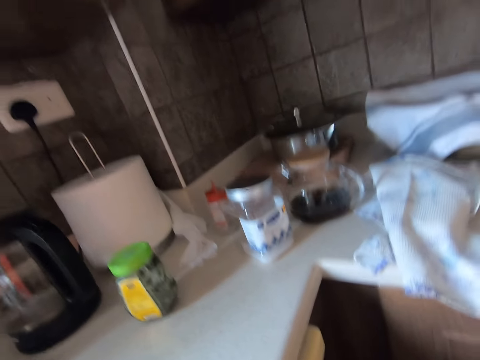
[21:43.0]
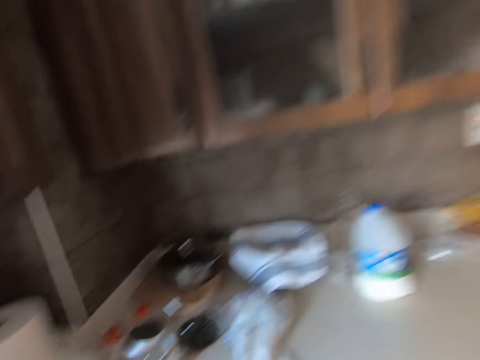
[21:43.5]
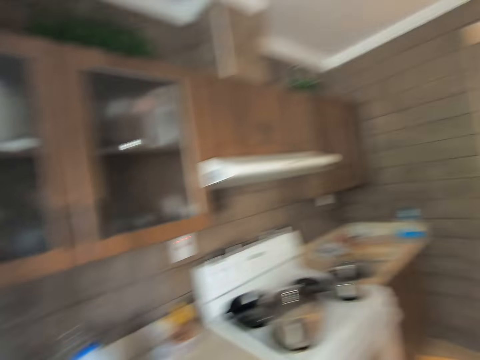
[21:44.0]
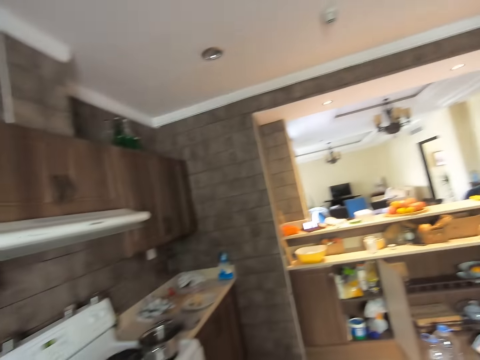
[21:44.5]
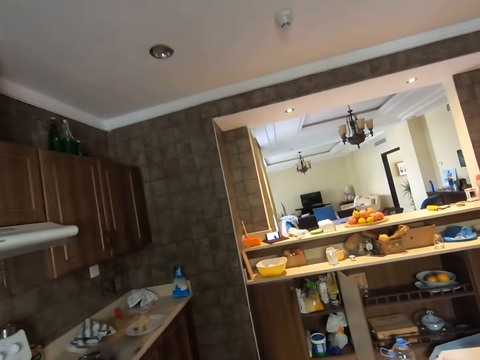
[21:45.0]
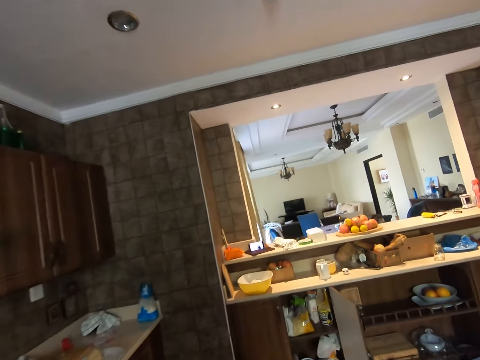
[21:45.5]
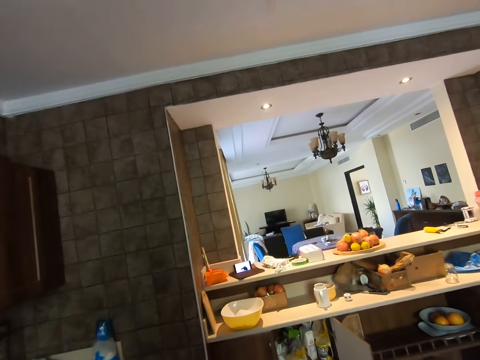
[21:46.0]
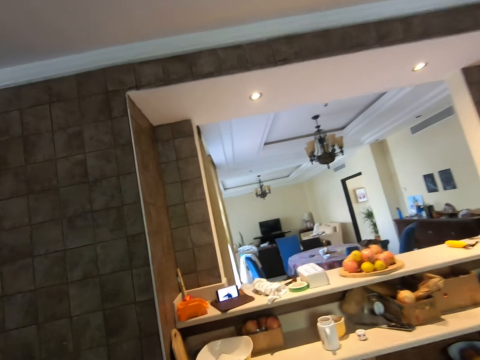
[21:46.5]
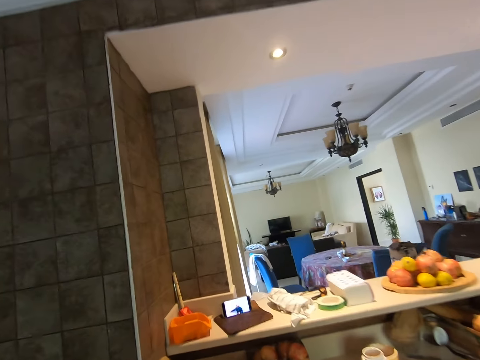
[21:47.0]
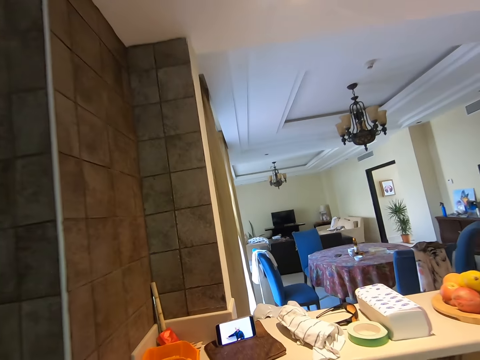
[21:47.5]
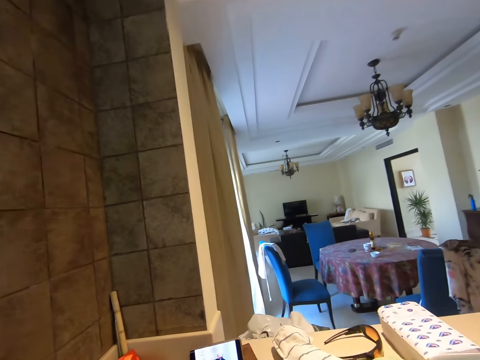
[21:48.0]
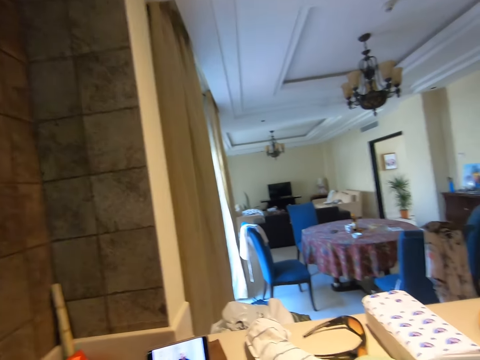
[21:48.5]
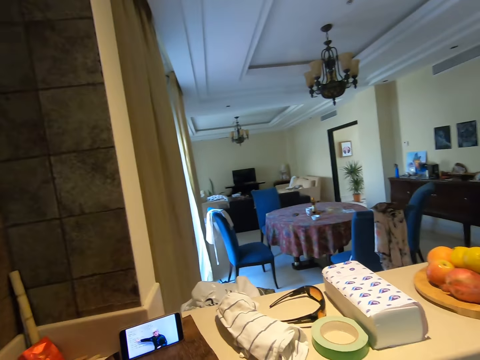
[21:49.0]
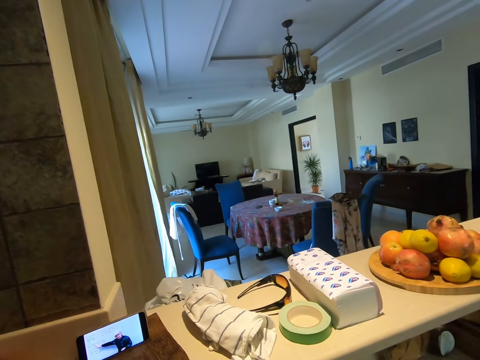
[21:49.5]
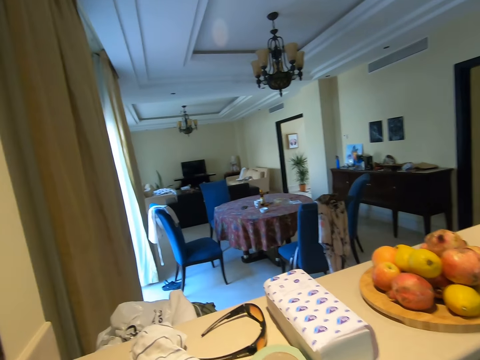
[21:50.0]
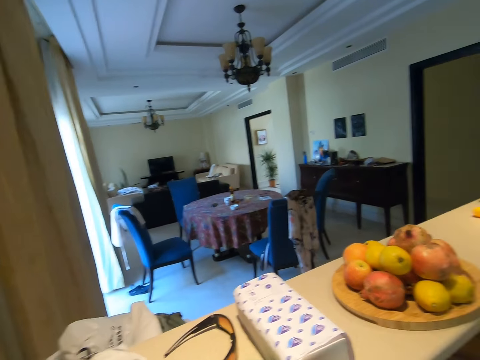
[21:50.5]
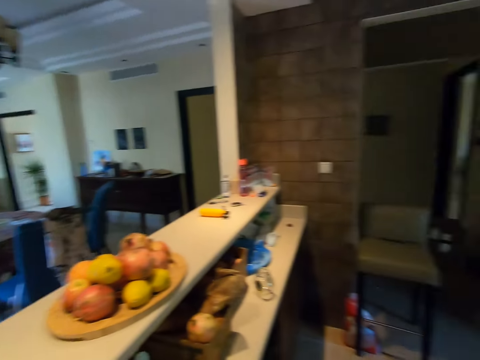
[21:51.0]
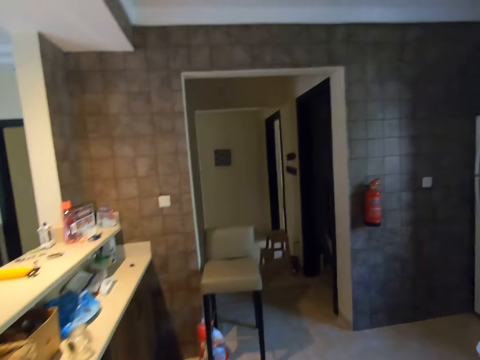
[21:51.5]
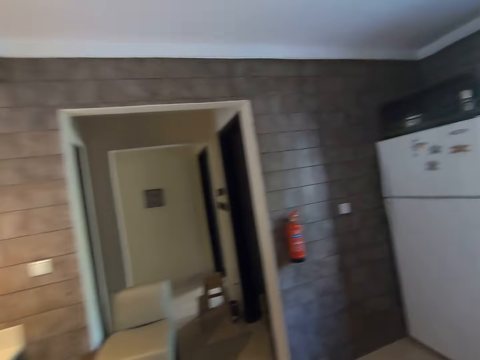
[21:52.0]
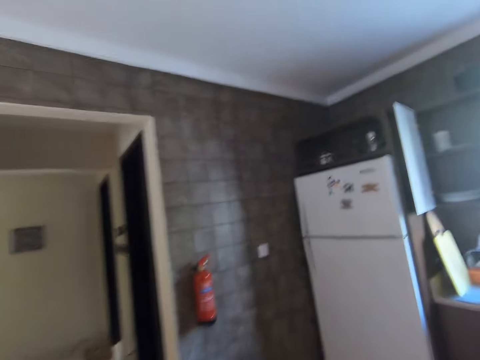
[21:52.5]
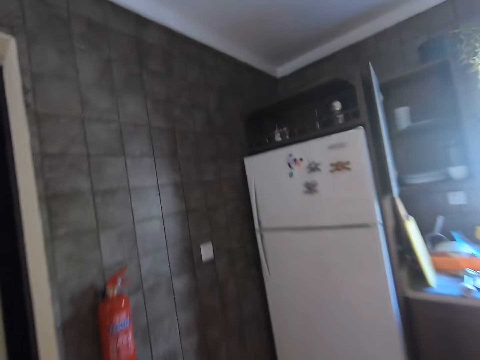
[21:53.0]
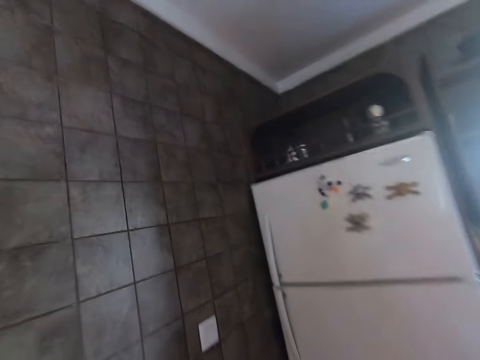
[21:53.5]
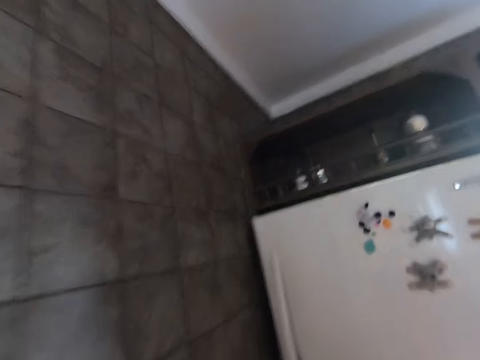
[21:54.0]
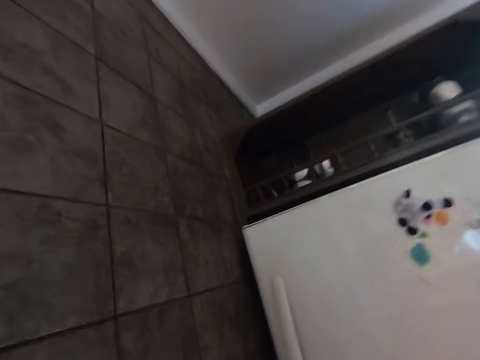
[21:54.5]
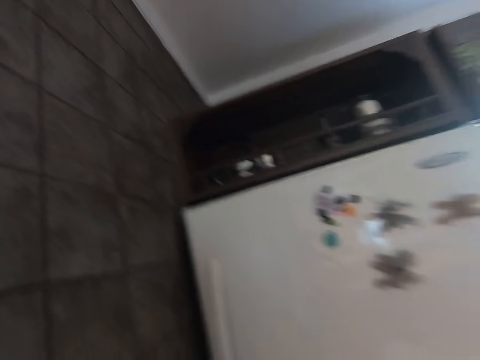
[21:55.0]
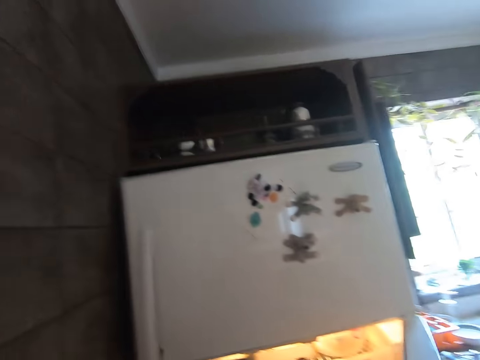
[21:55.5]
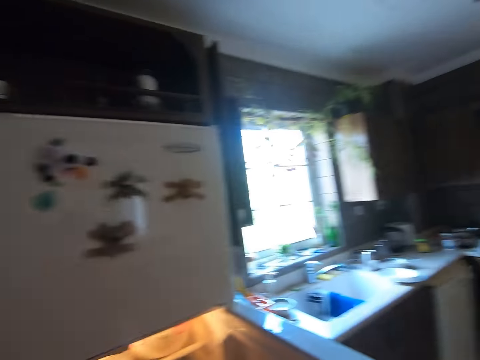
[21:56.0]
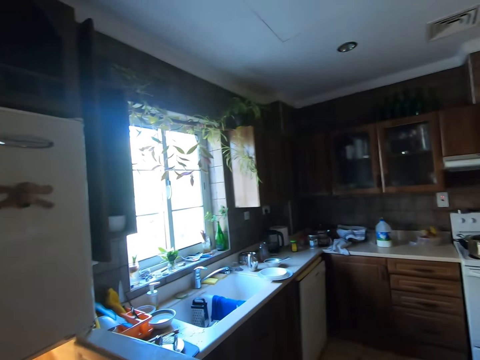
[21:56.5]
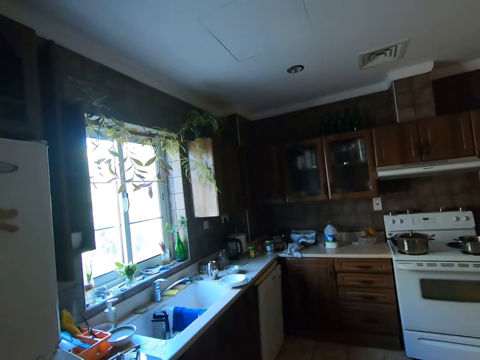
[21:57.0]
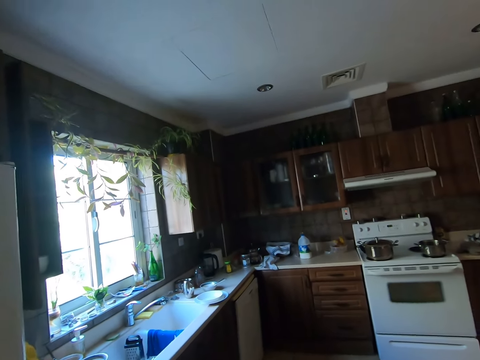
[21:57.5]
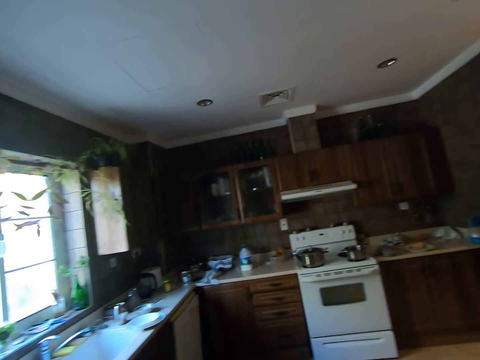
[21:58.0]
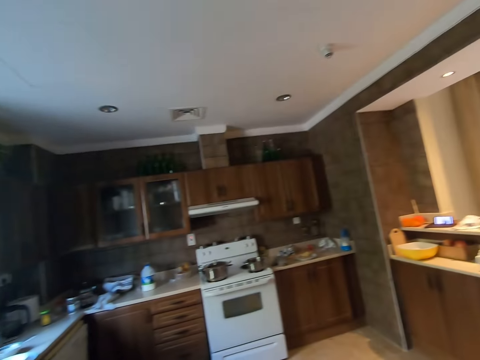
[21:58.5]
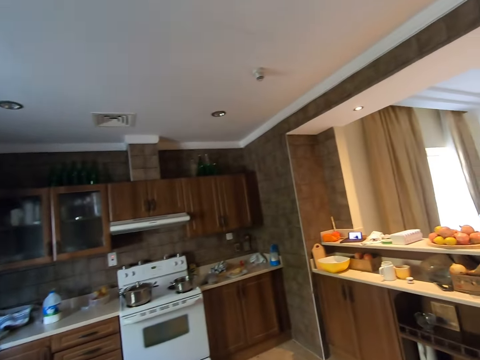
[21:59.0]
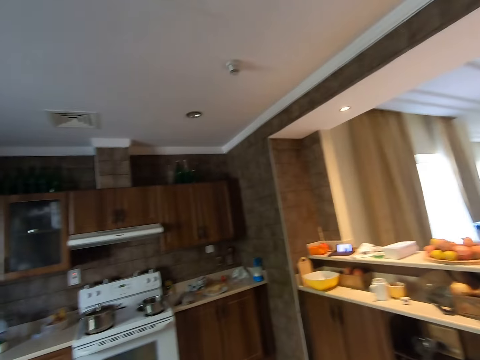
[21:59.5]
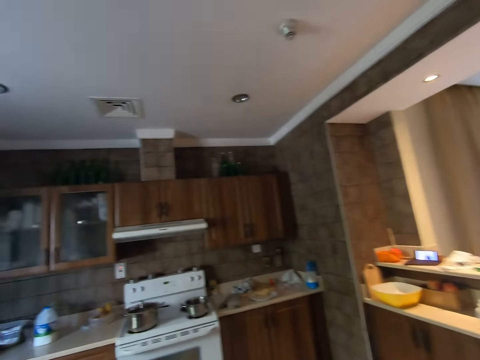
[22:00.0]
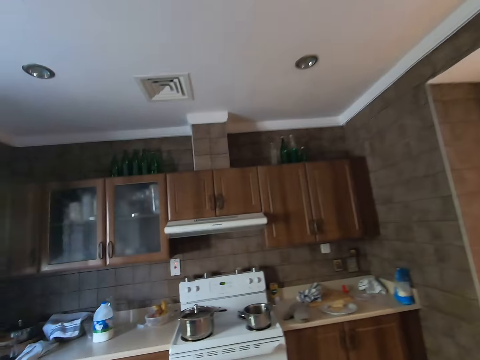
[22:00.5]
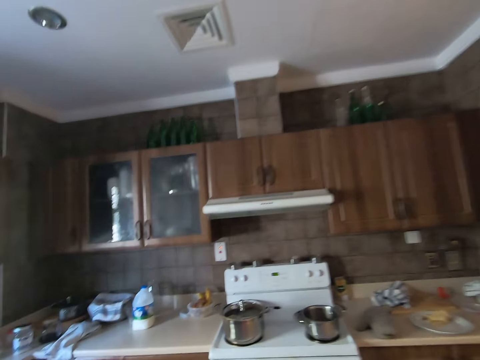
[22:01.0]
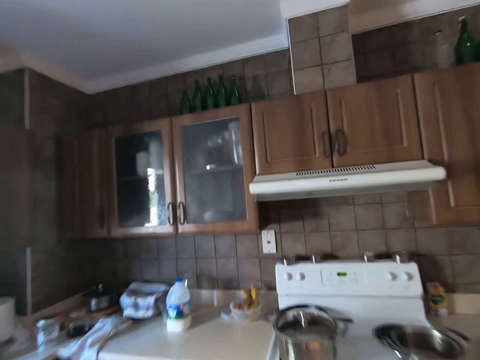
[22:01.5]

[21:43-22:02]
The camera wearer looks at the phone. They walk around the kitchen. They open the fridge. They walk around the kitchen.

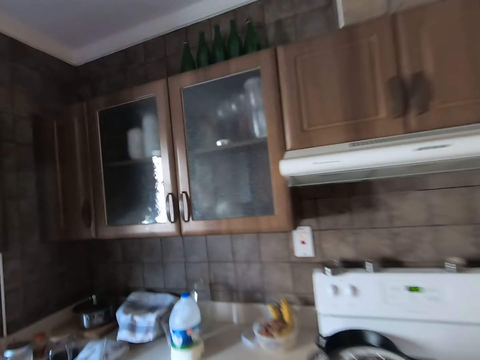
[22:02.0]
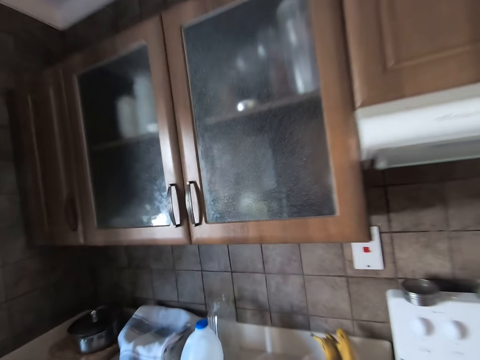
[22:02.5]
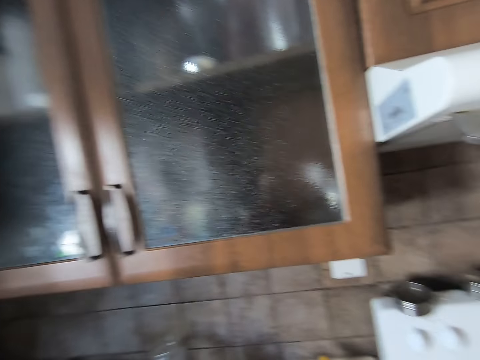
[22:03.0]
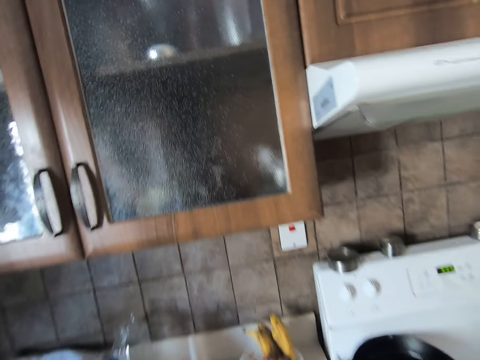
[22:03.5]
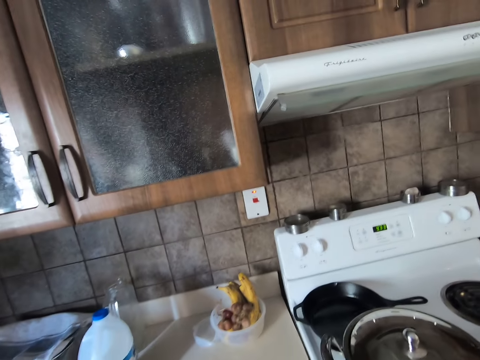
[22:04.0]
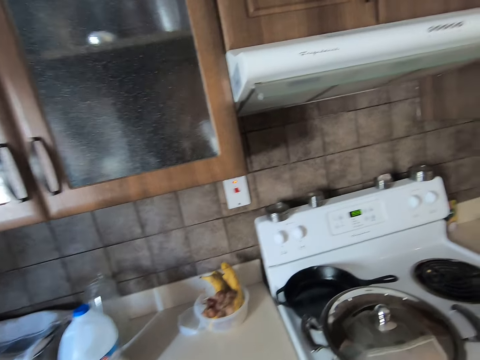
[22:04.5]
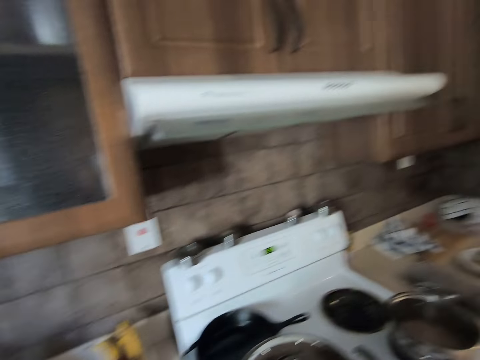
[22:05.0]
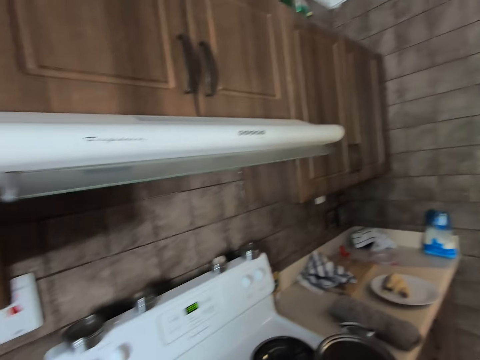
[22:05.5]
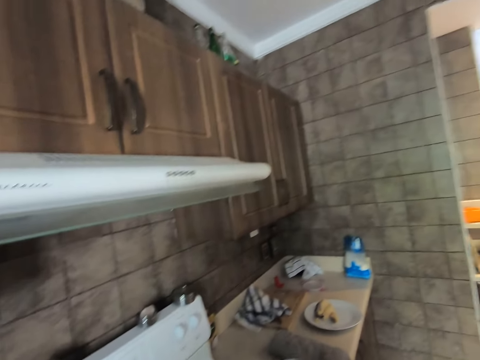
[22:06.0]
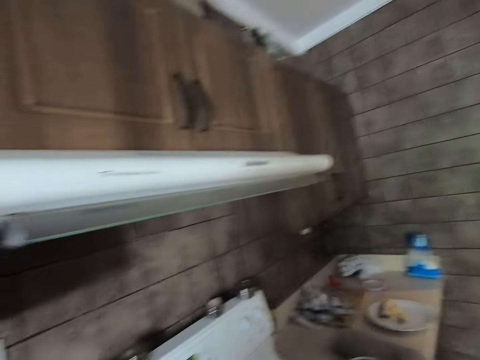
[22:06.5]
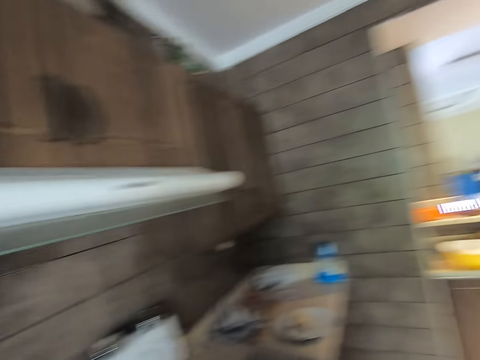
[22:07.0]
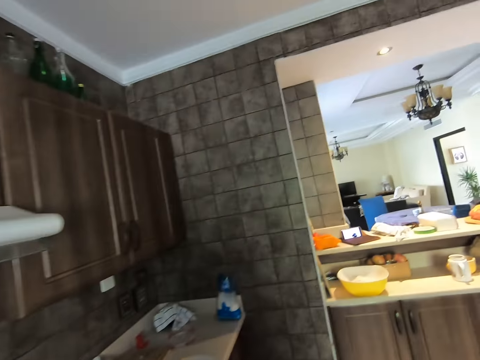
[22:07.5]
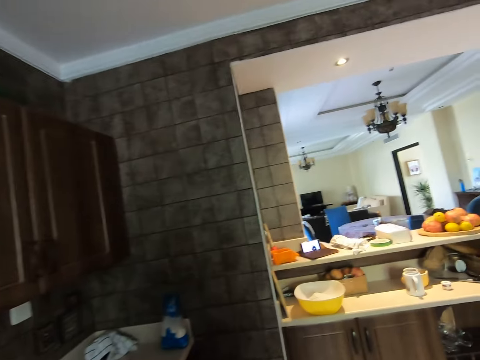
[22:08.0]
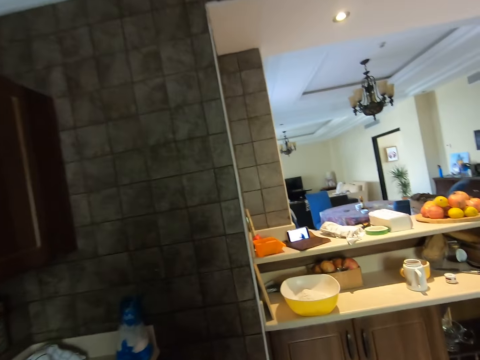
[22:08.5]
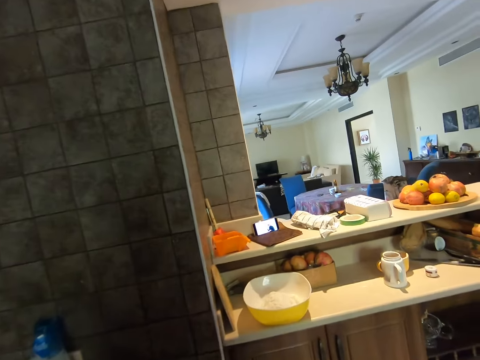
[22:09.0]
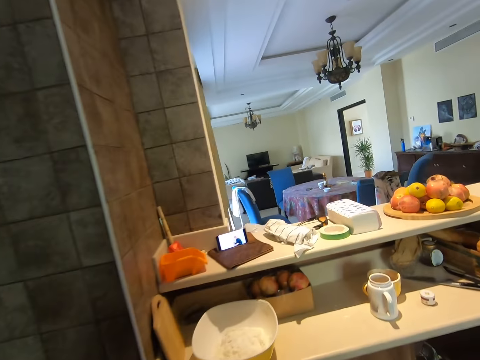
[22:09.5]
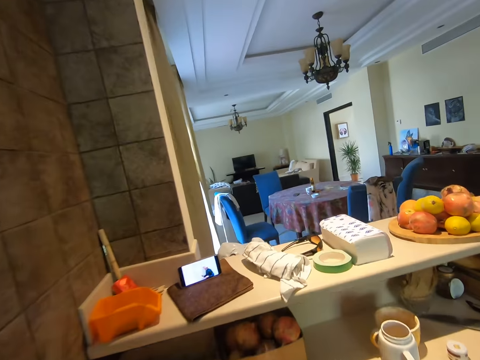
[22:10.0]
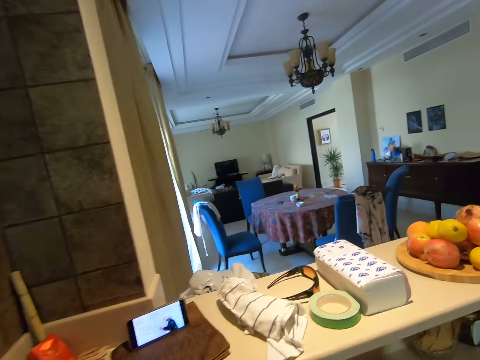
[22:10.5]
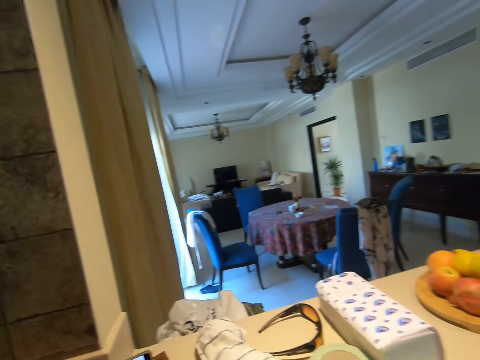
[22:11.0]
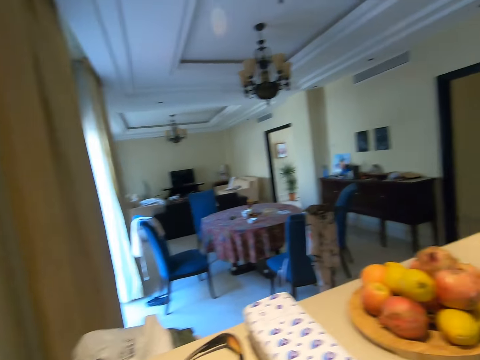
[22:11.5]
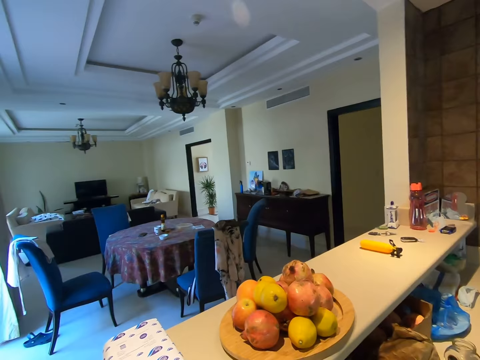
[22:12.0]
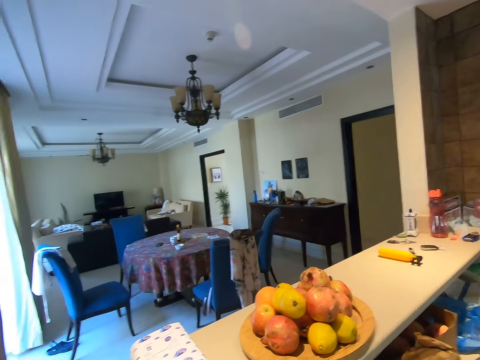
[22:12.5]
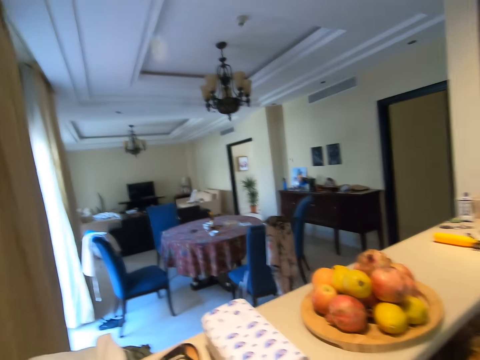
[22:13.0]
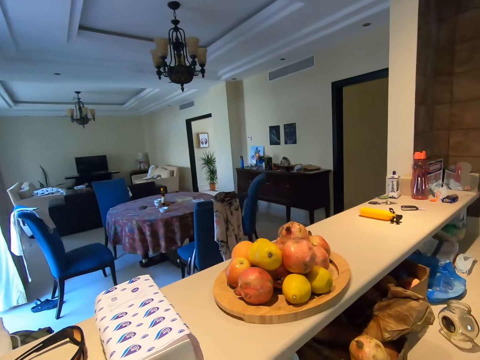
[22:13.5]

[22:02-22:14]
The camera wearer looks around the house.
